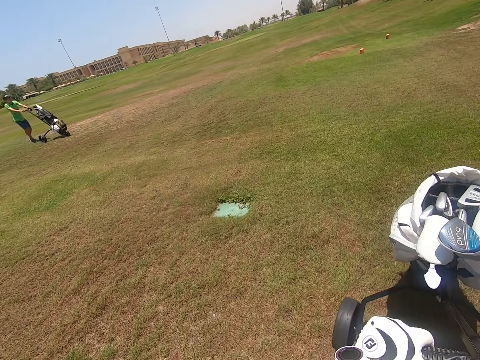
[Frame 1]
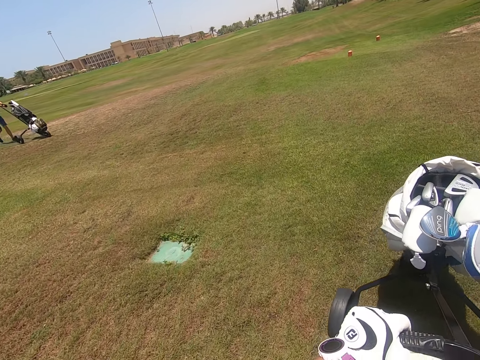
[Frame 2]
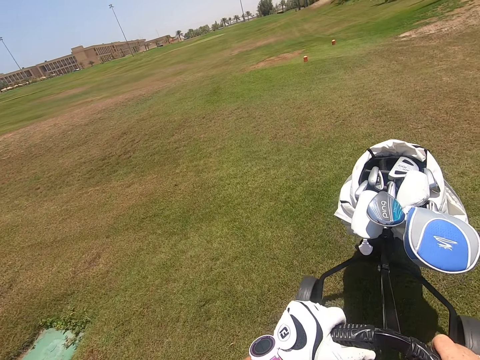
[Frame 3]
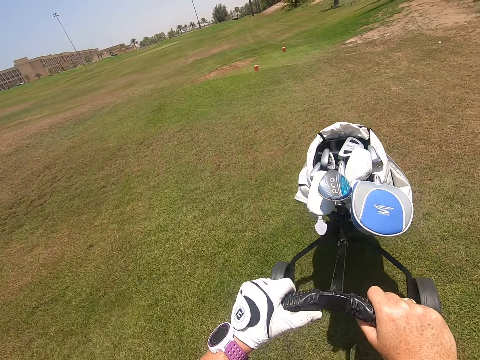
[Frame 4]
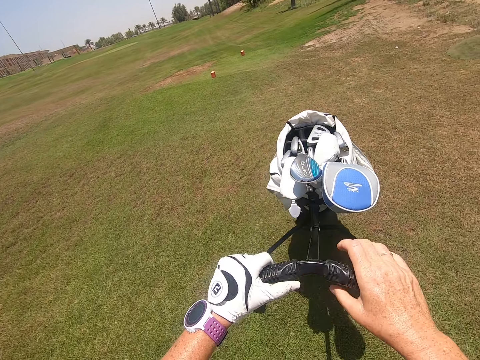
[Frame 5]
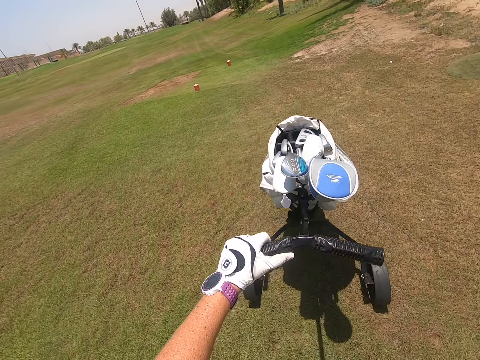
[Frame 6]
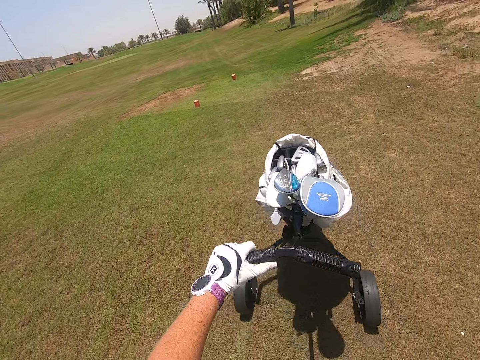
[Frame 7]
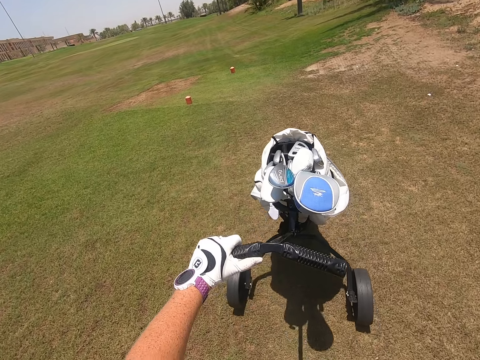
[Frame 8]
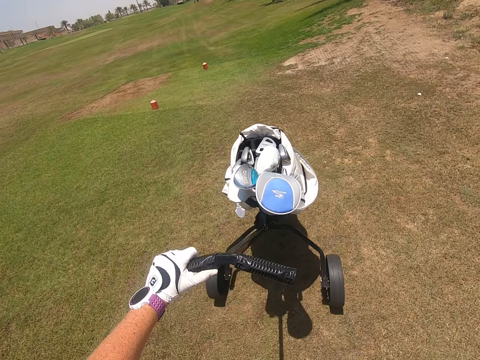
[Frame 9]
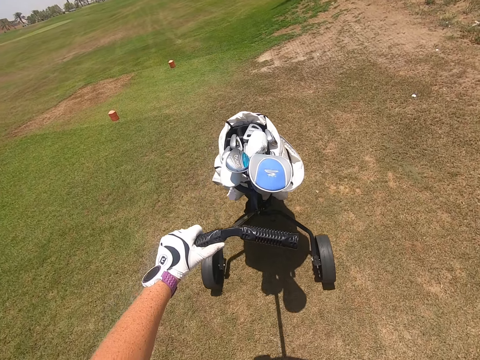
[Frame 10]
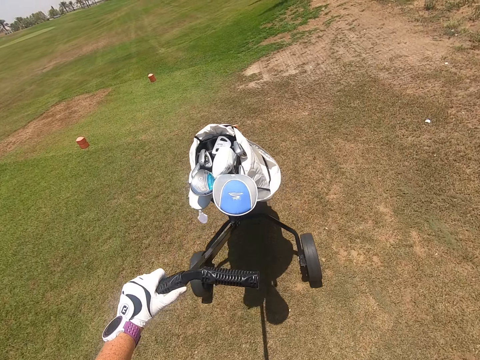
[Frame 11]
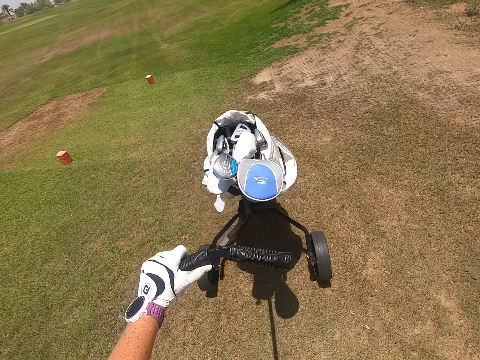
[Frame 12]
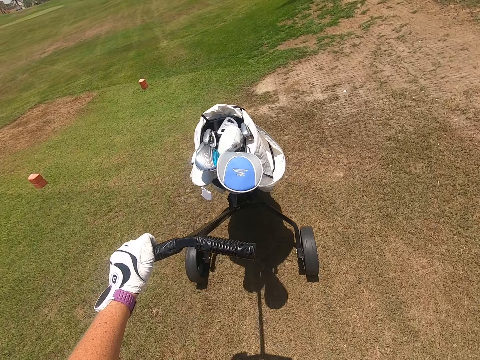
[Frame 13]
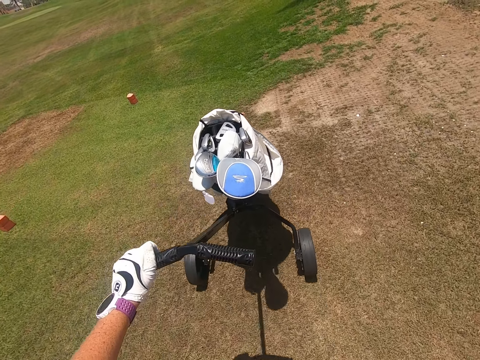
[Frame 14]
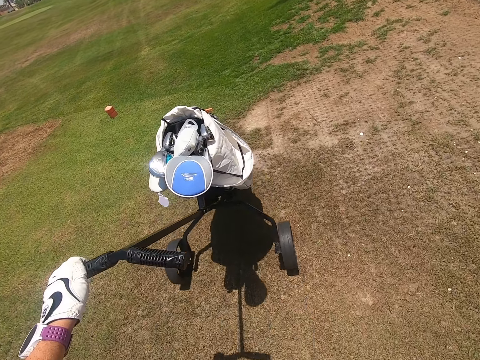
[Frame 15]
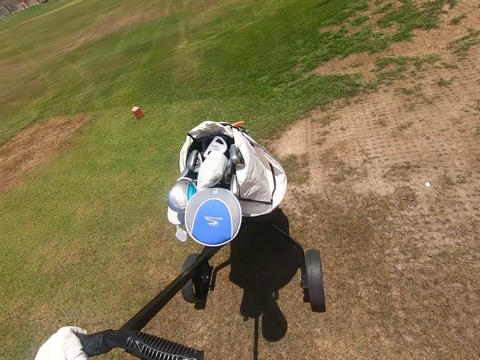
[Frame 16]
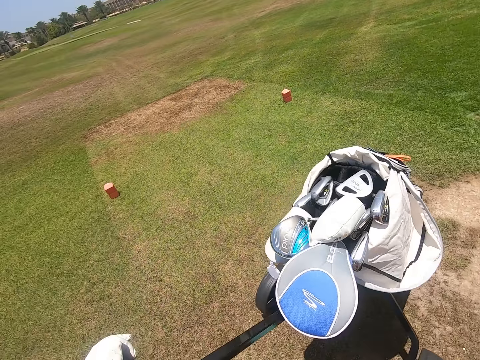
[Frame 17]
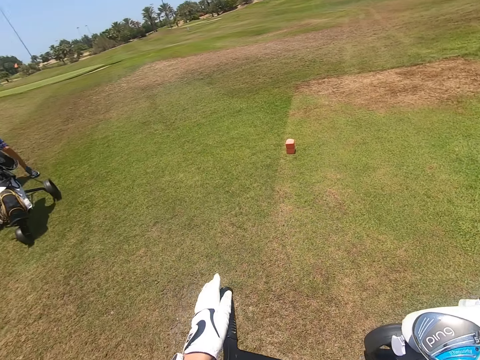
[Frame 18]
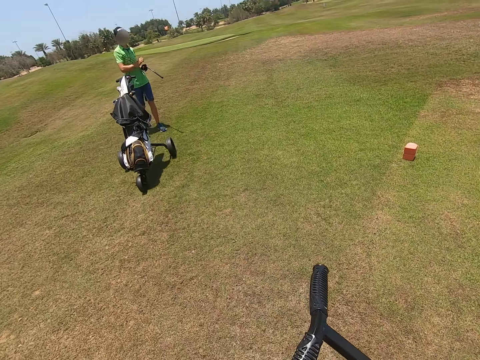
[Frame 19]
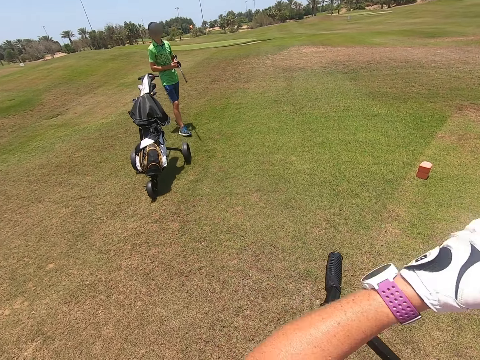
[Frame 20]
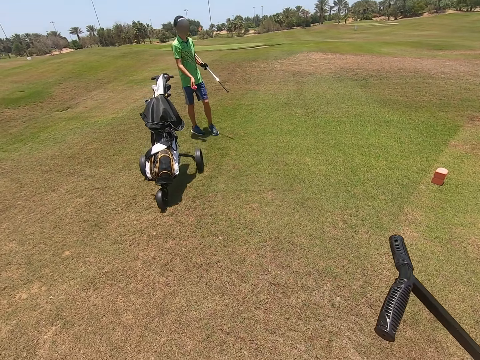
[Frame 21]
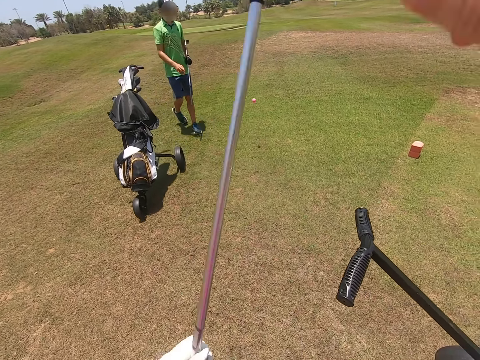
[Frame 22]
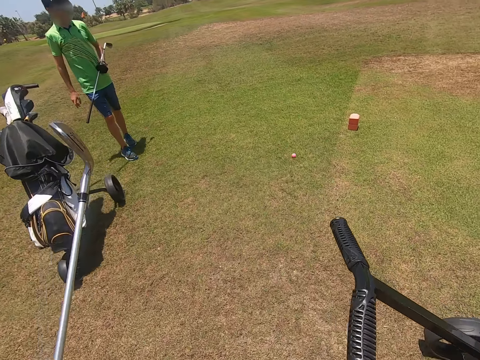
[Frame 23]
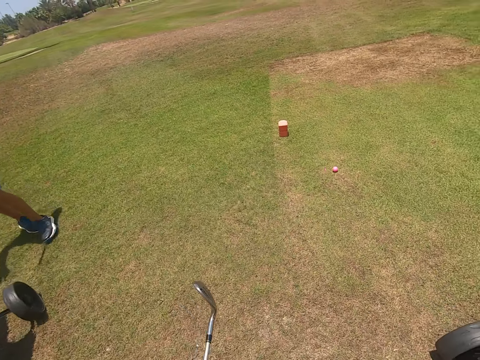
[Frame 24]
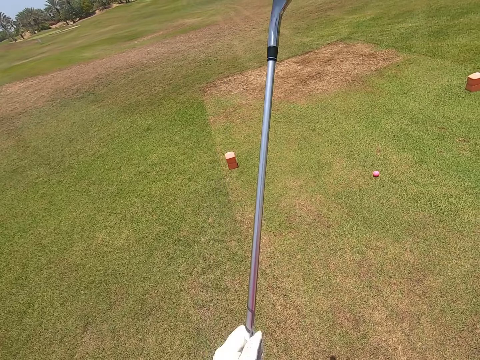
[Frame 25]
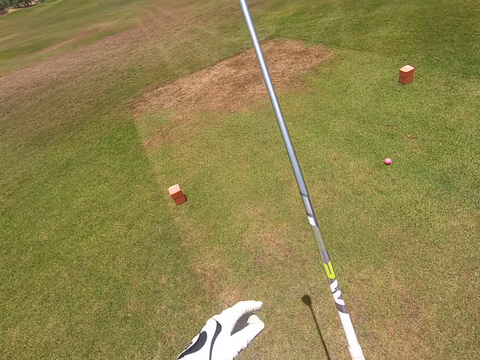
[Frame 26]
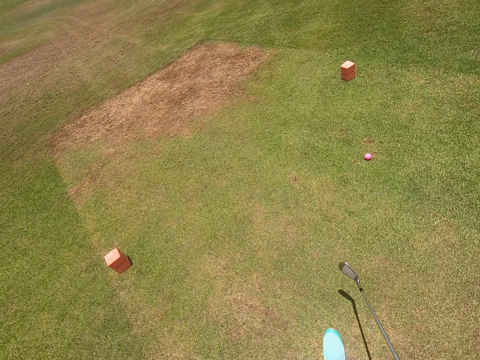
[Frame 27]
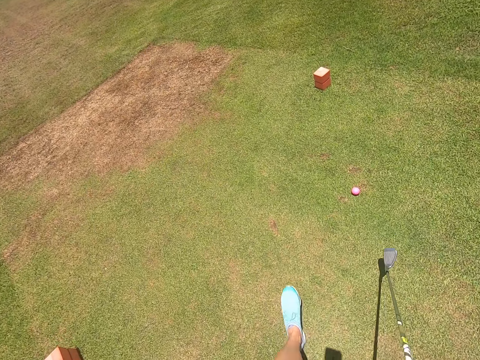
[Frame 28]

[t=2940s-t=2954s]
The camera wearer moves their hand. They move the golf cart bag around the golf course. They drop the golf cart bag. A person throws the golf ball in the field. The camera wearer picks up the golf stick from the golf cart bag. They walk around the golf course.

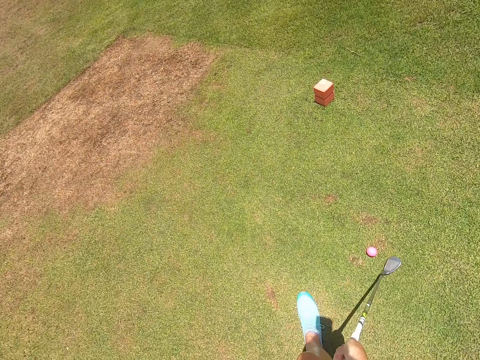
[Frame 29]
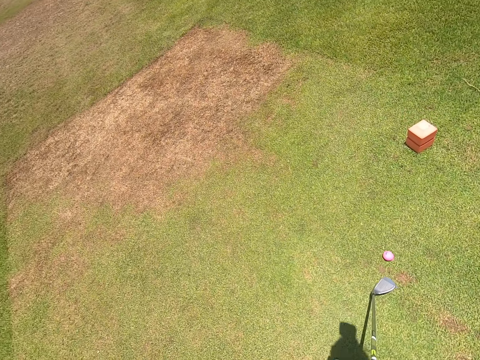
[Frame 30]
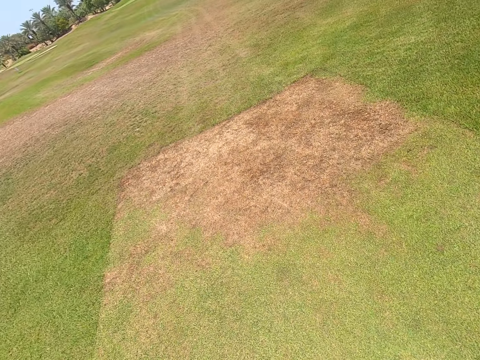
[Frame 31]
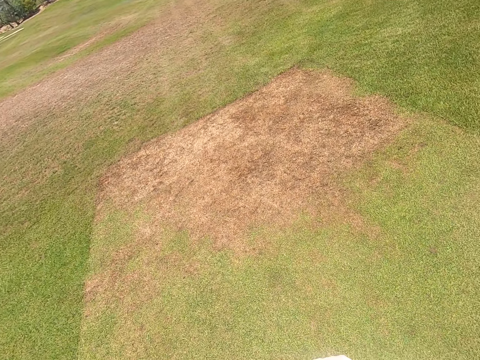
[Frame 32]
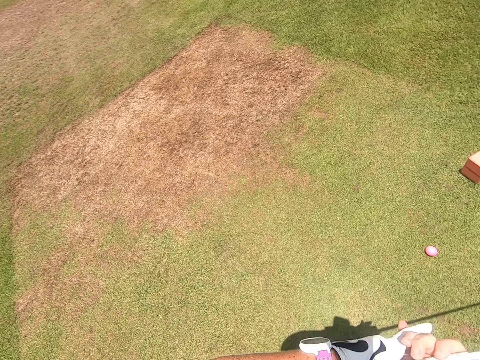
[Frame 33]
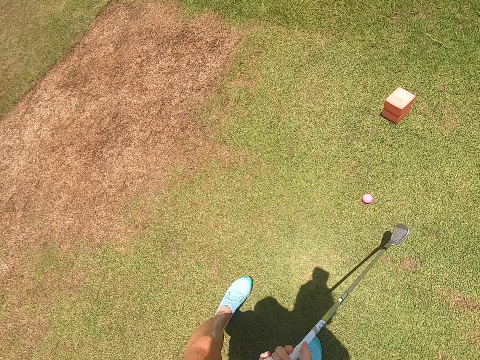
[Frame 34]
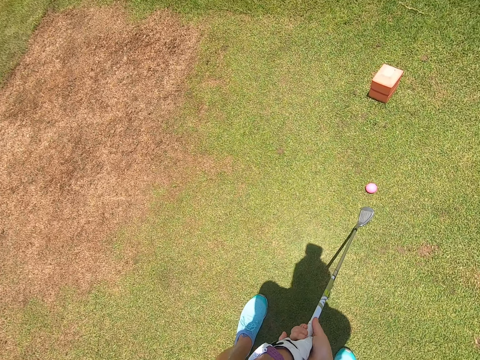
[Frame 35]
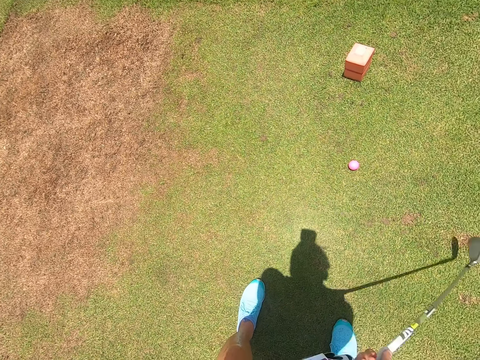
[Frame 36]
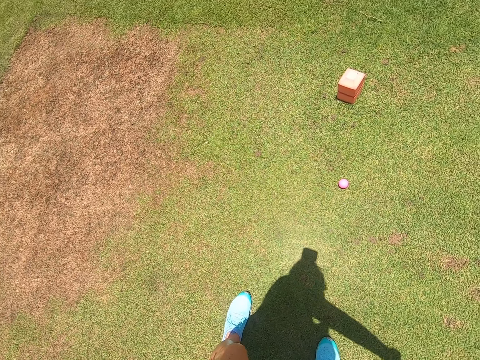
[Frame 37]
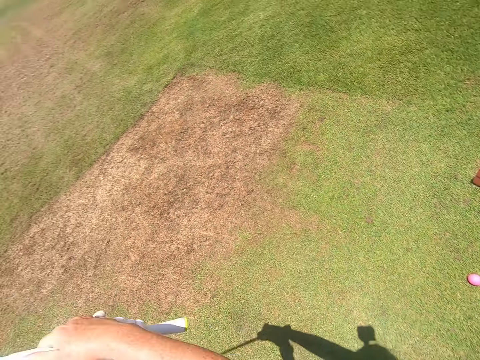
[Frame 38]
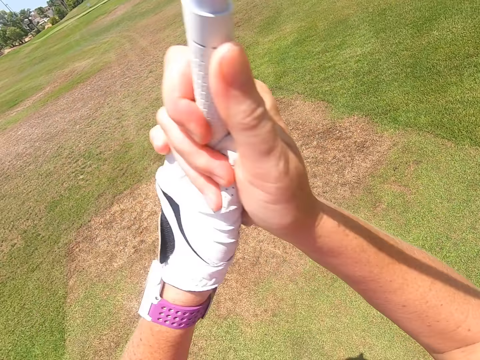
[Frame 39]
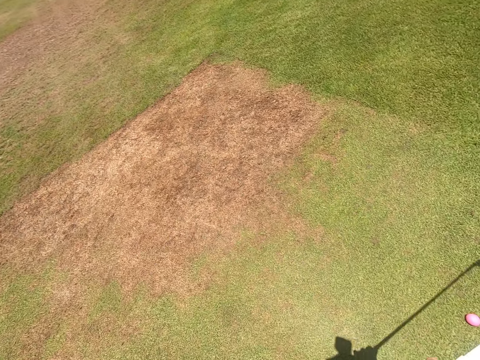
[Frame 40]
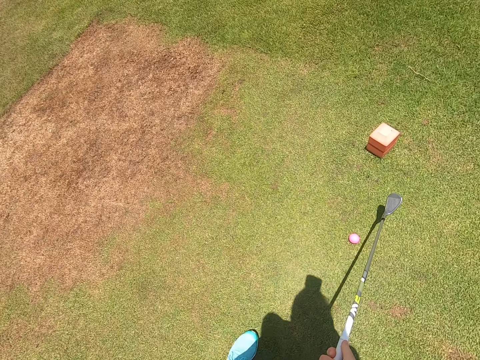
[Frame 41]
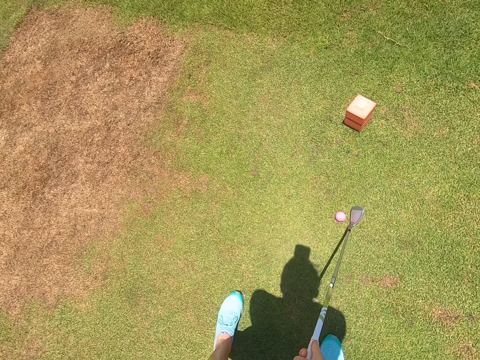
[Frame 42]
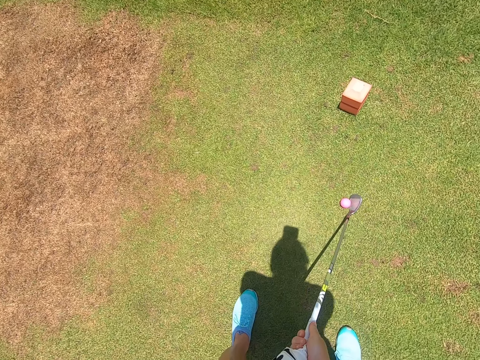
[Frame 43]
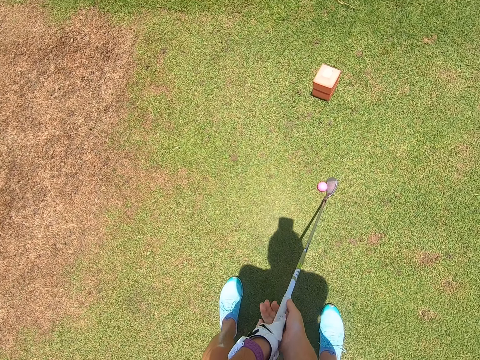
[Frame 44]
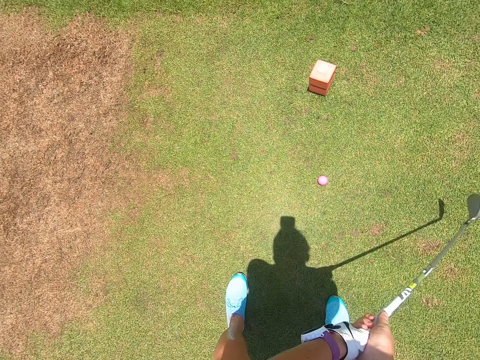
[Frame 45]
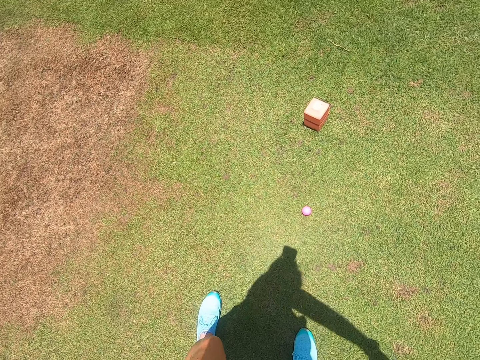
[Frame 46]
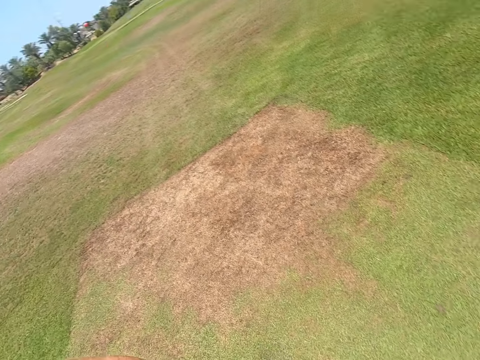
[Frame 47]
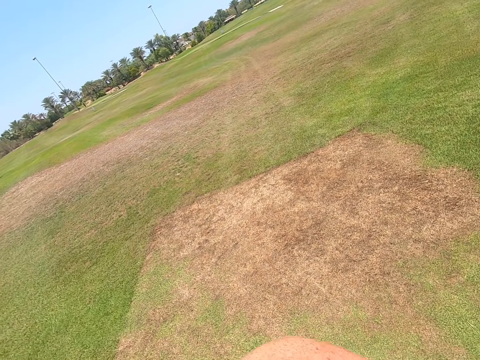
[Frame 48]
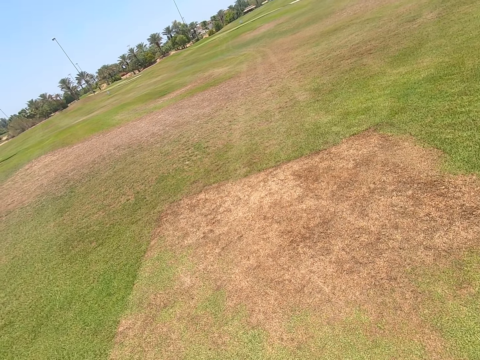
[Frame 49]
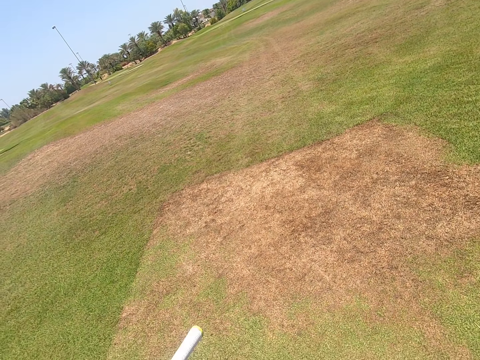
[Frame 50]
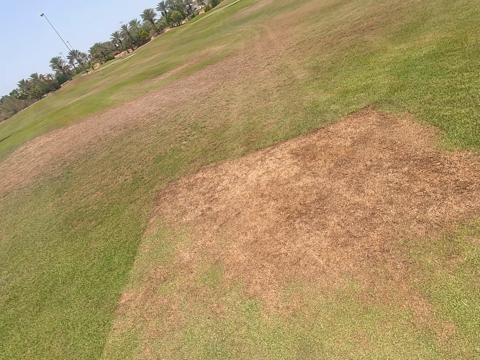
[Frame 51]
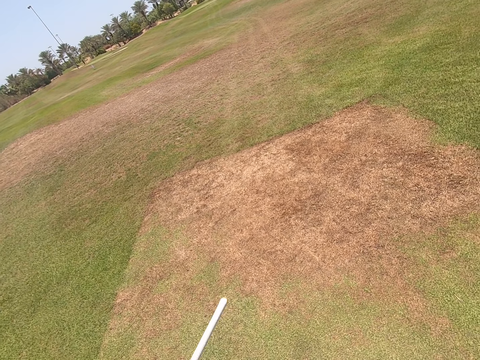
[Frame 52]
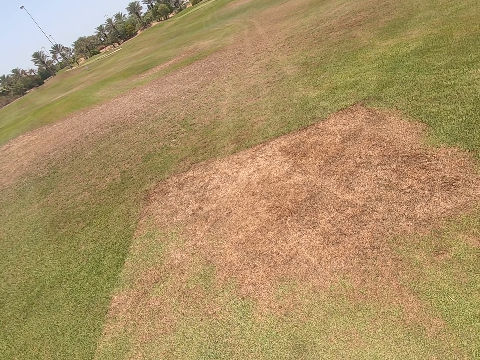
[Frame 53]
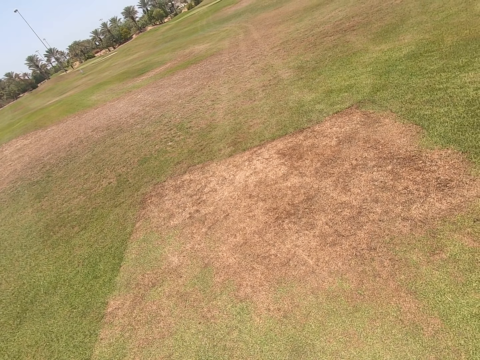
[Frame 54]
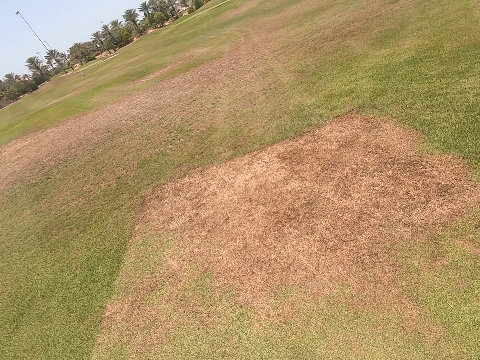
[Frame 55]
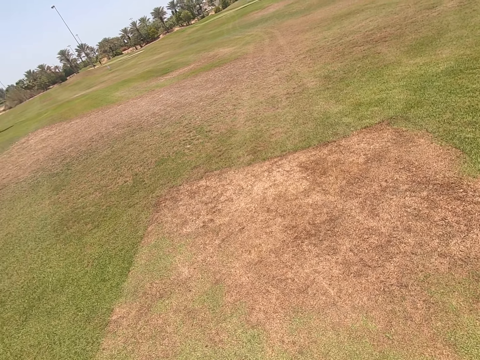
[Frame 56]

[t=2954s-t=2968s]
The camera wearer plays golf with the hockey stick. They kick the golf ball with the golf stick. They move the golf stick. They kick the golf ball with the golf stick. They look around the golf course.
